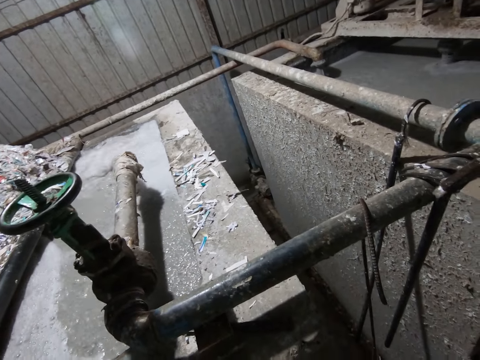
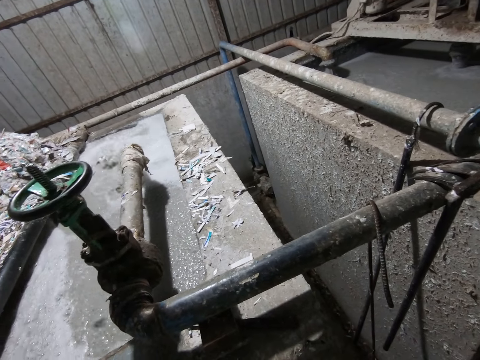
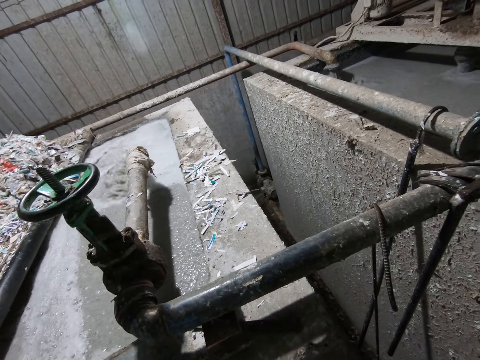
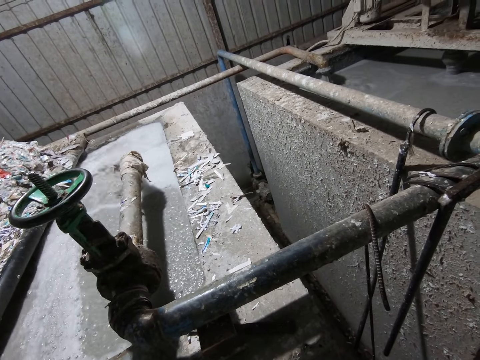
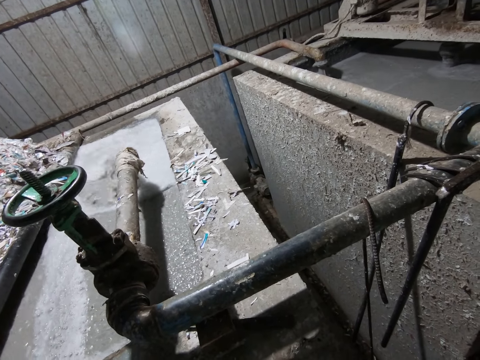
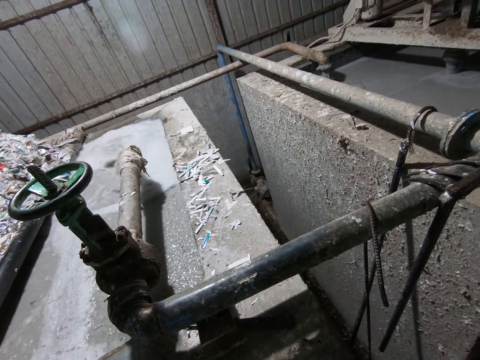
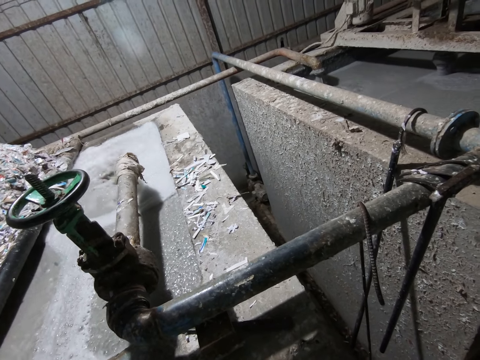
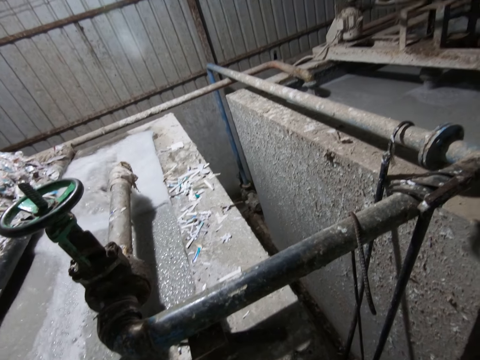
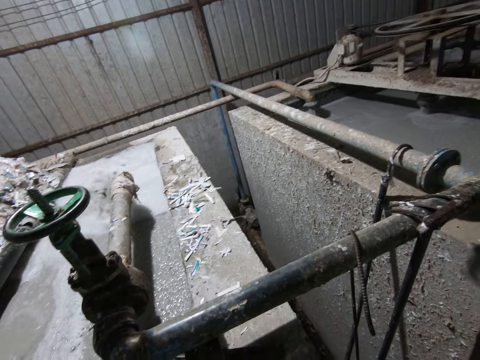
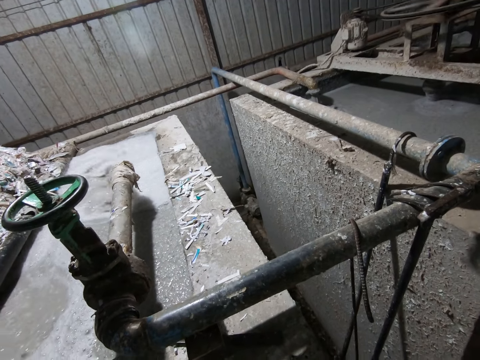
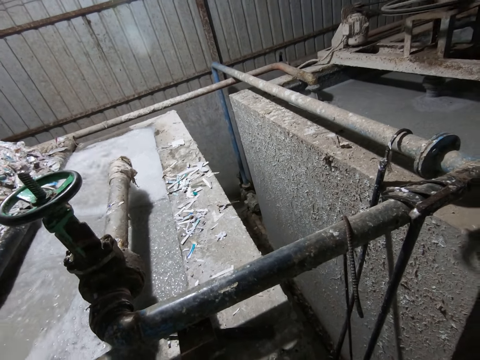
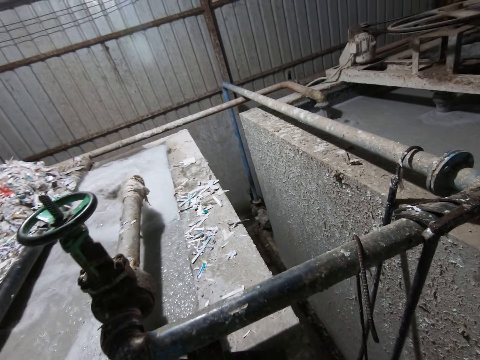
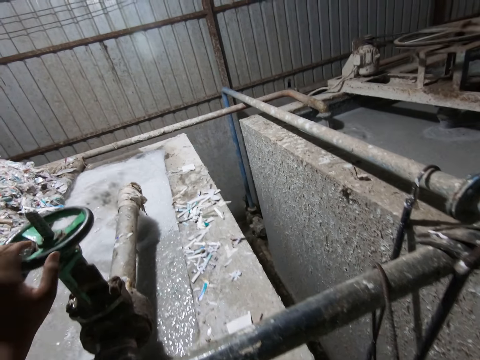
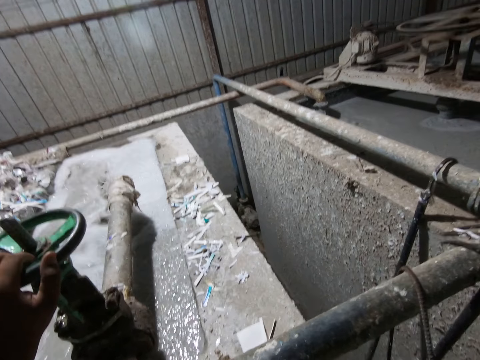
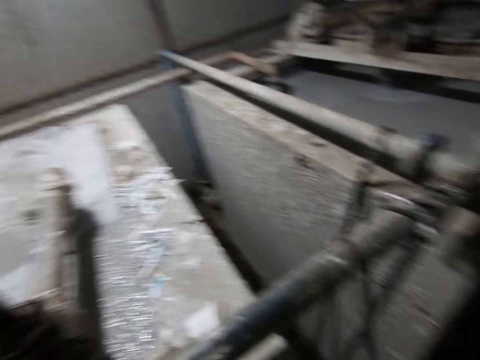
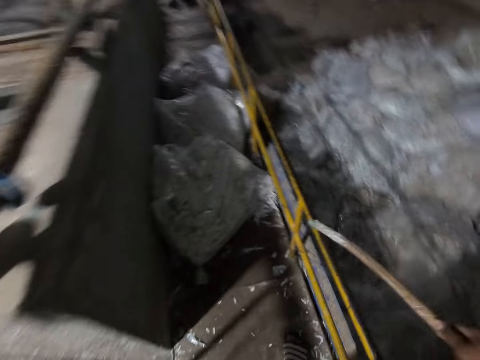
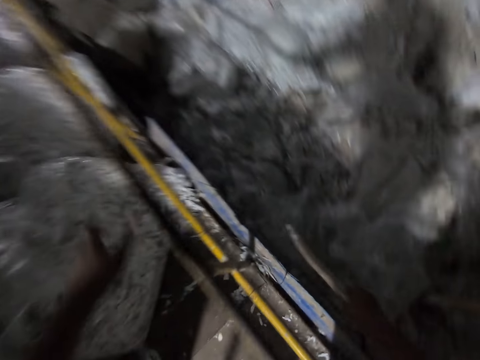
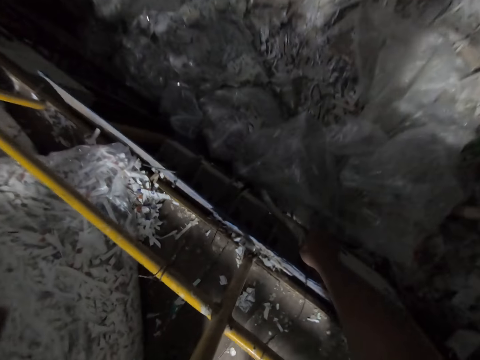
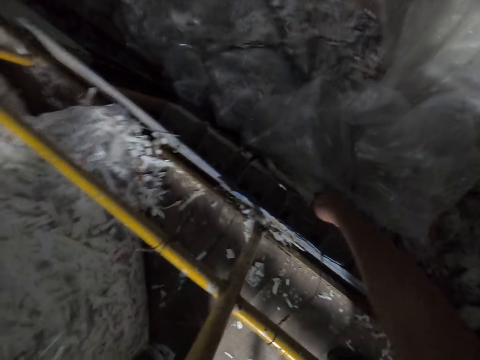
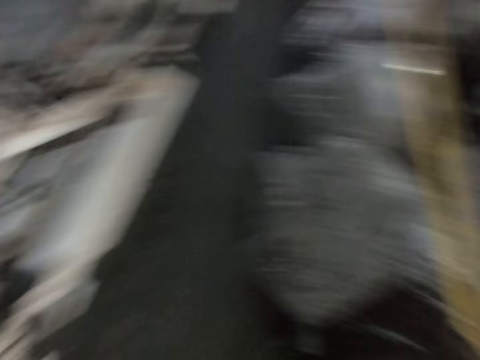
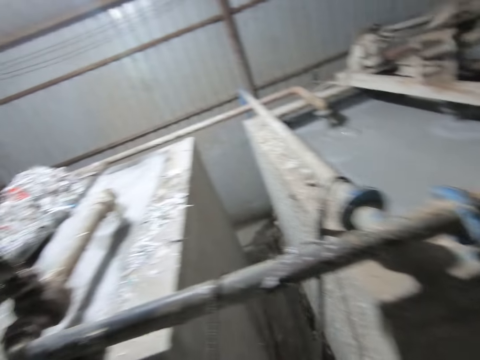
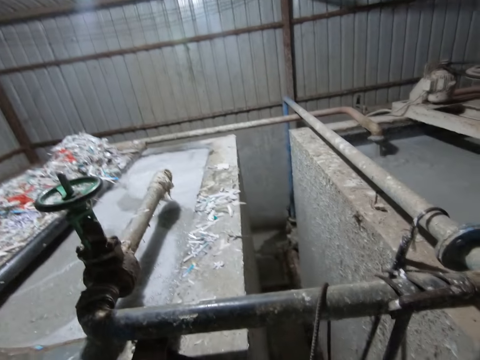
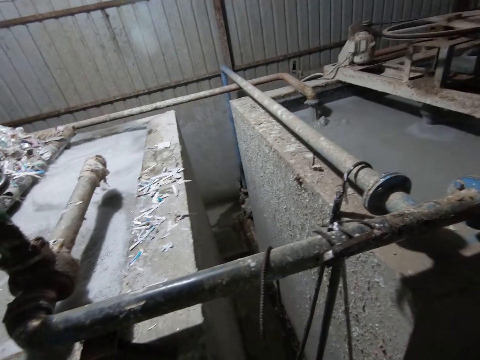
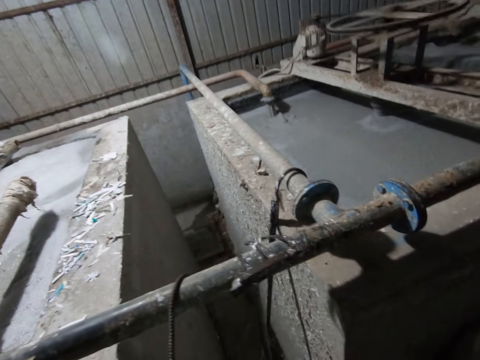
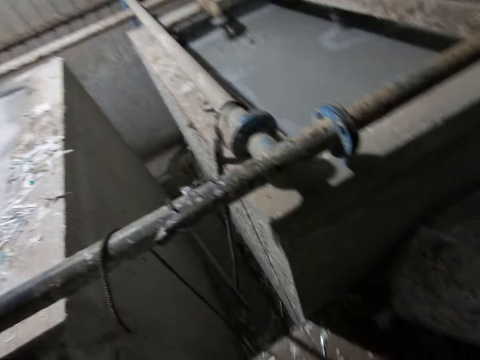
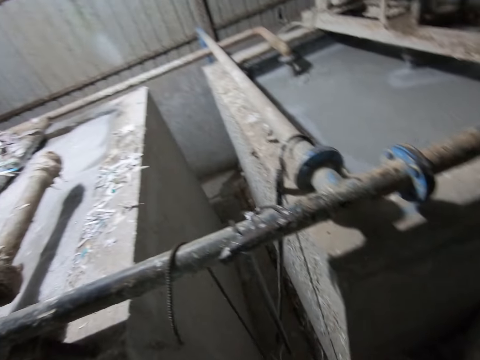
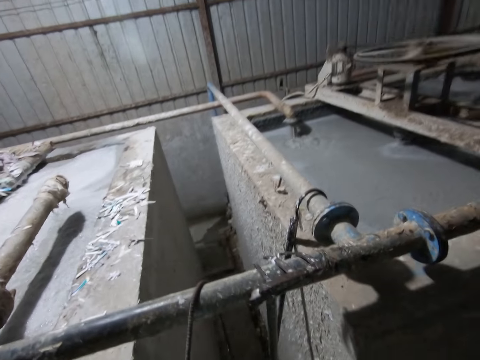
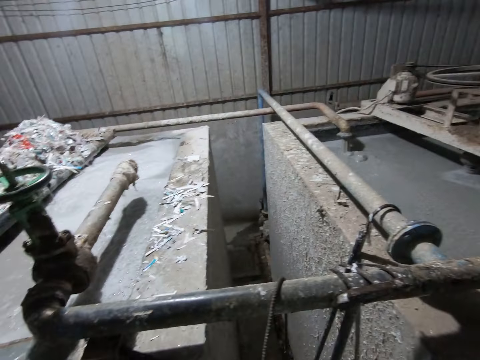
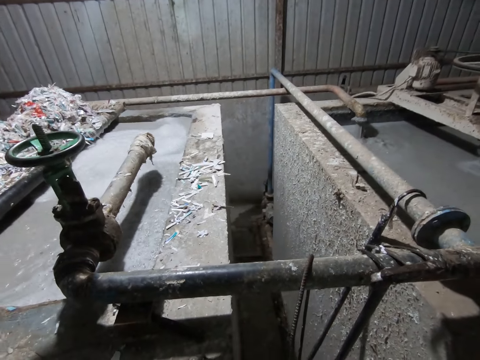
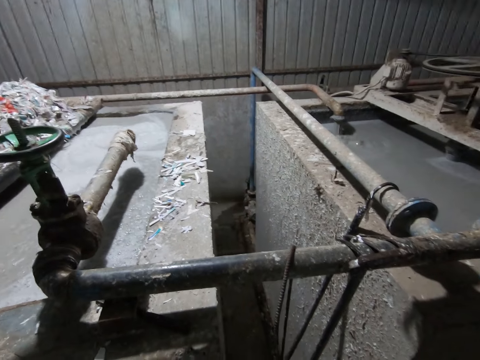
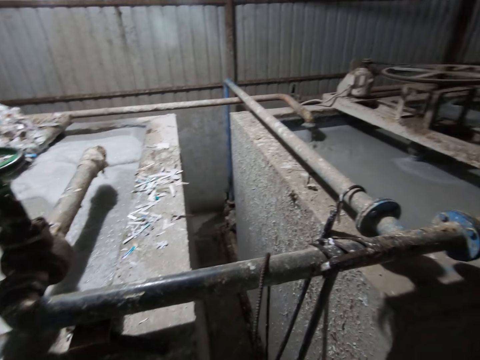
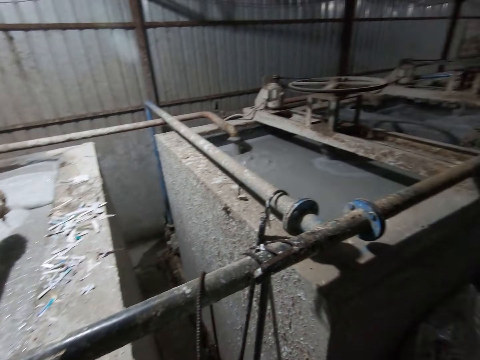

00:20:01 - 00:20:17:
The camera wearer looks at the machines. He holds the tap on the pulp pool with his left hand. He holds a handrail with his left hand. He gently taps the fuse on the wall with the stick in his right hand. He stretches his hand towards the switch. He looks at the machines.

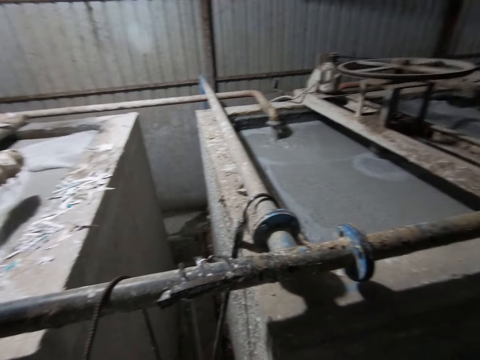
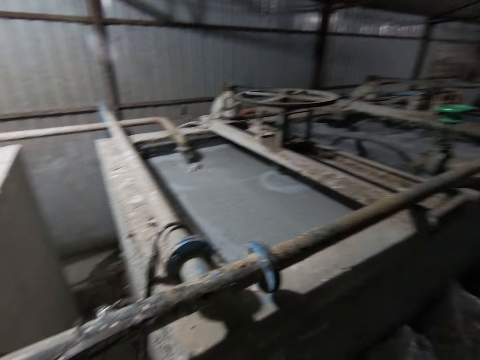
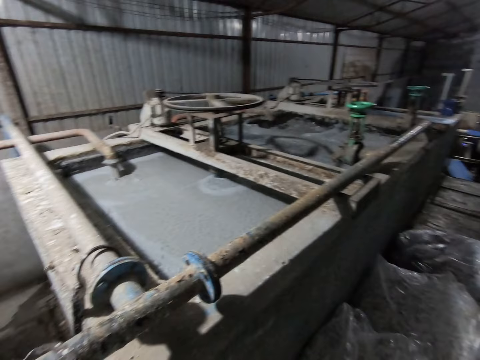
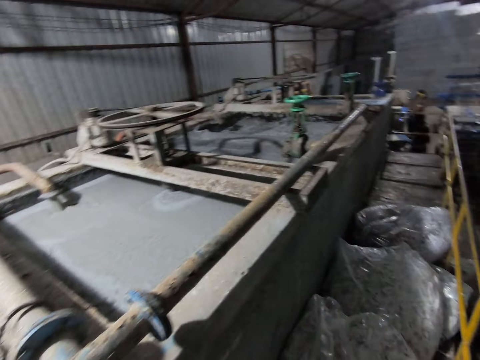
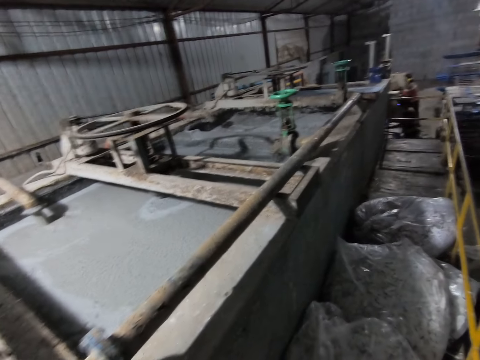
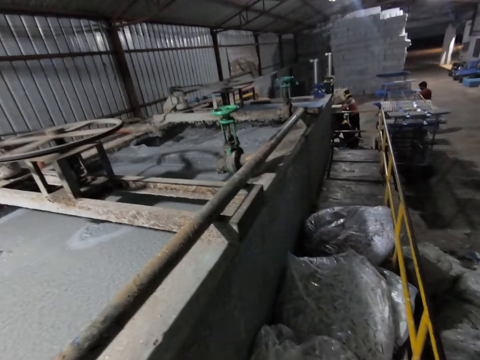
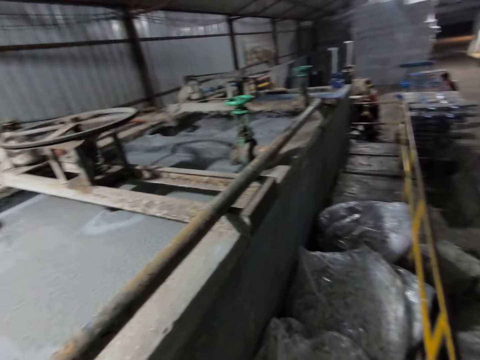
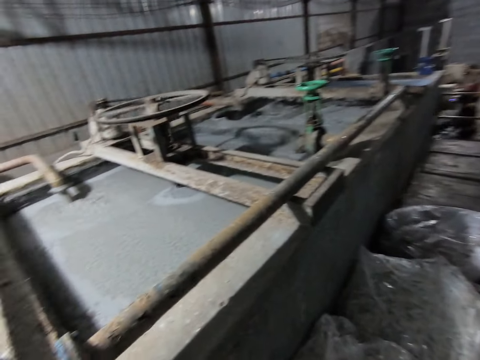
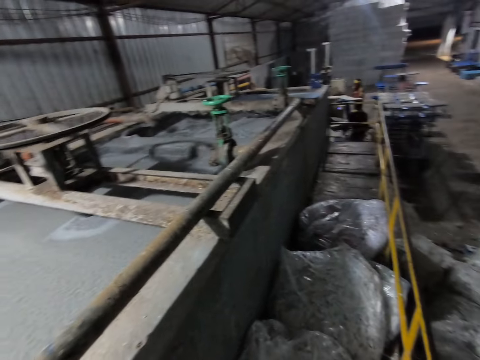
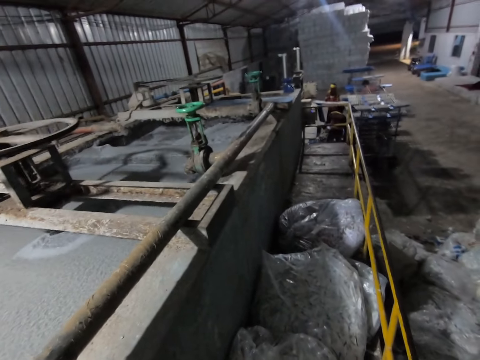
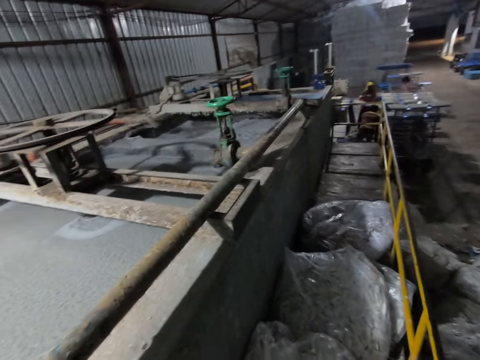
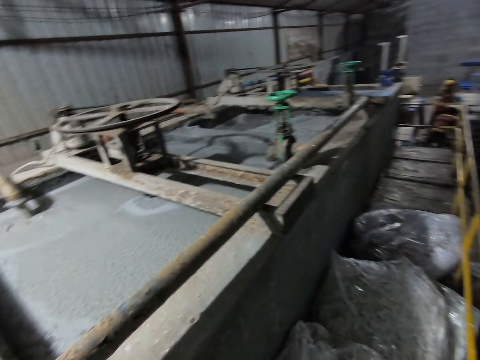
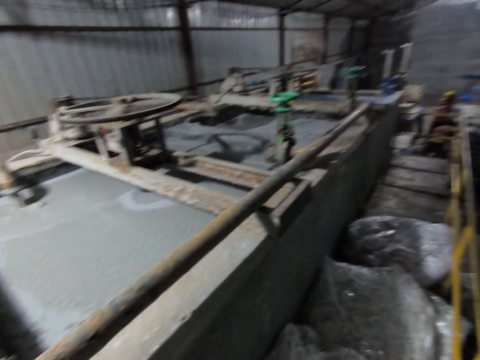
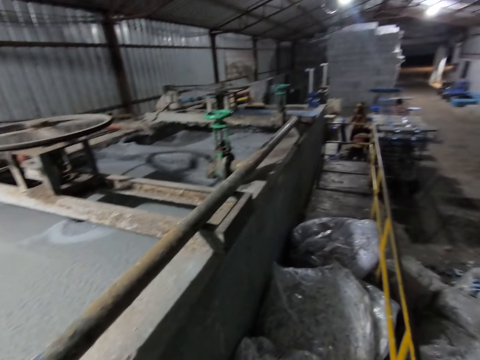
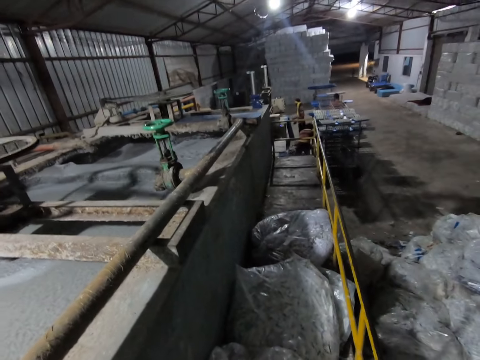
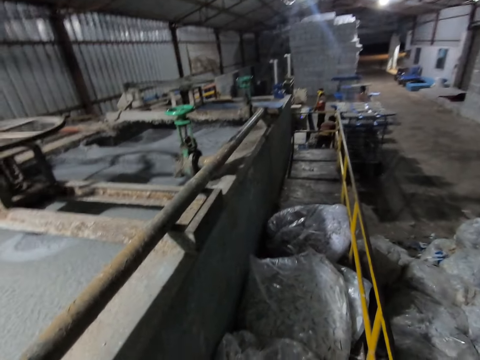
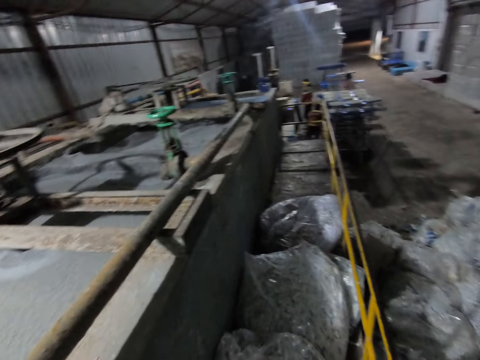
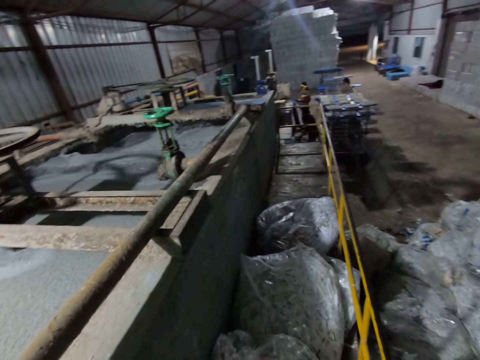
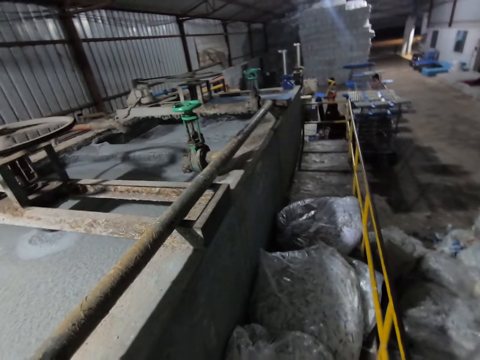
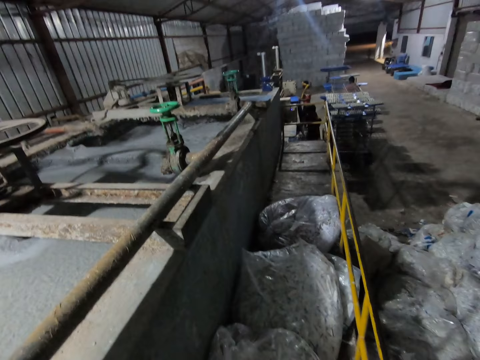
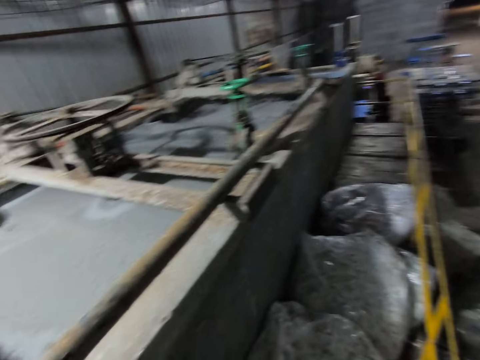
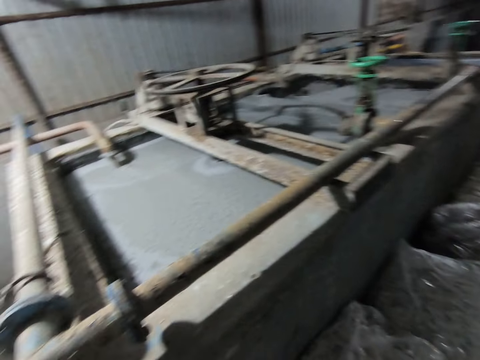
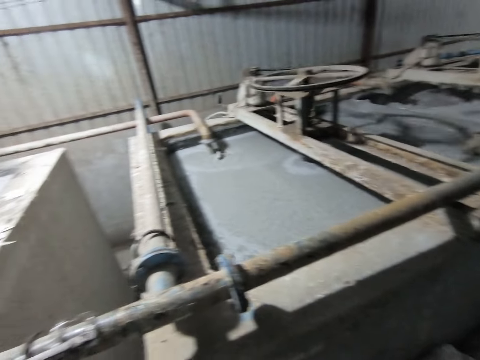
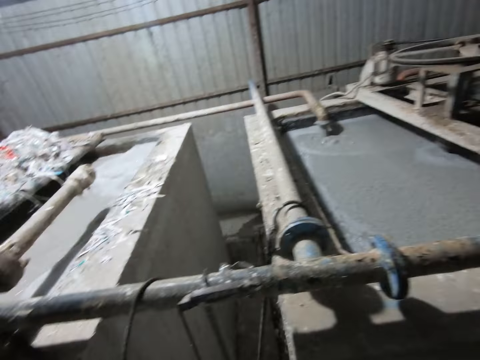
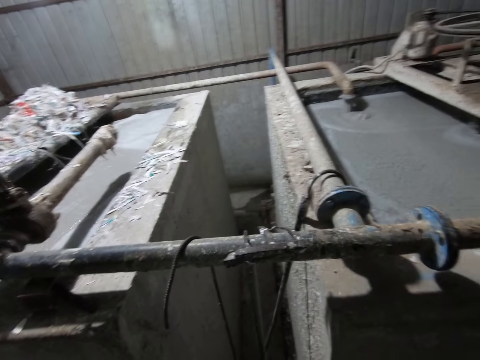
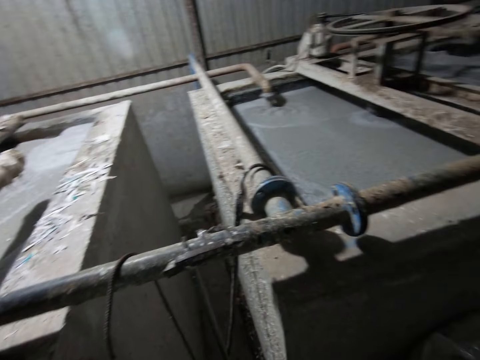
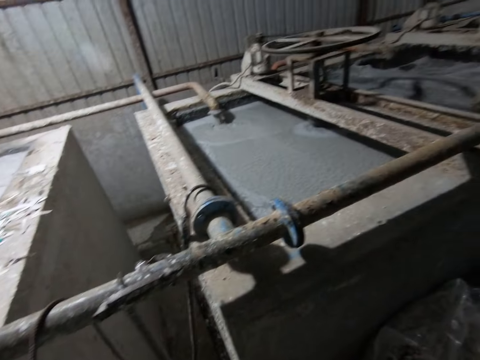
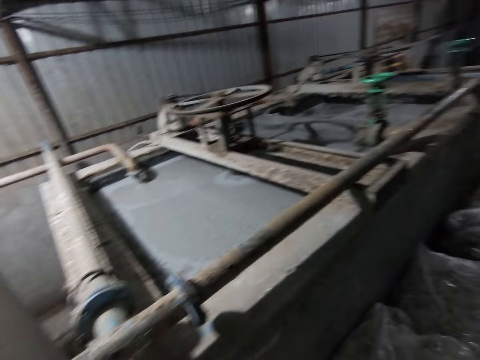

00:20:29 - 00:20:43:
A man holds a PVC sheet with both hands. Another man holds a PVC sheet with both hands and puts the PVC sheet in the pulp molding machine with both hands. The first man puts the PVC sheet in the pulp molding machine with both hands. The first man removes some egg trays with the PVC sheet in both hands from the pulp molding machine. The other man removes some egg trays with the PVC sheet in both hands from the pulp molding machine. The other man drops the egg trays with the PVC sheets on the rack with both hands. The first man drops the egg trays with the PVC sheets on the rack with both hands. The other man picks up a PVC sheet from the PVC sheets on the ground with both hands. The first man picks up a PVC sheet from the PVC sheets on the ground with both hands. The other man puts the PVC sheet in the pulp molding machine with both hands. The first man puts the PVC sheet in the pulp molding machine with both hands. The camera wearer looks around the industry.
